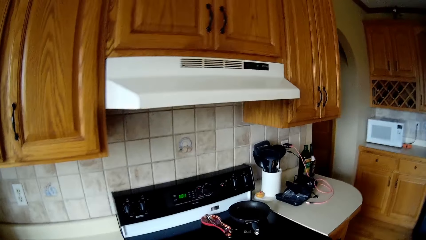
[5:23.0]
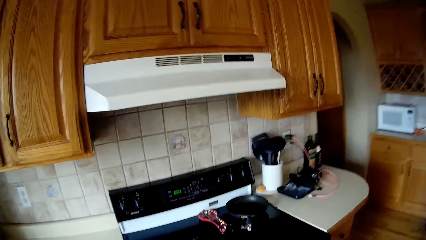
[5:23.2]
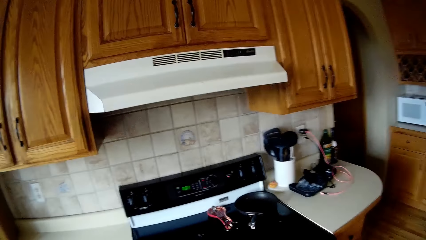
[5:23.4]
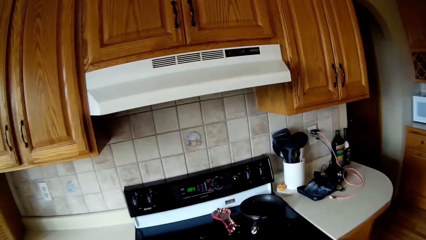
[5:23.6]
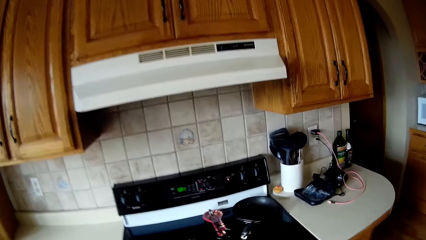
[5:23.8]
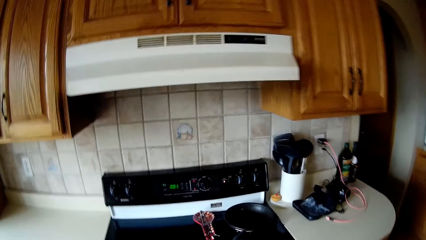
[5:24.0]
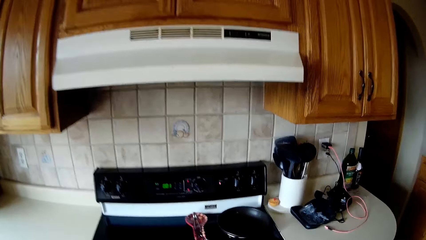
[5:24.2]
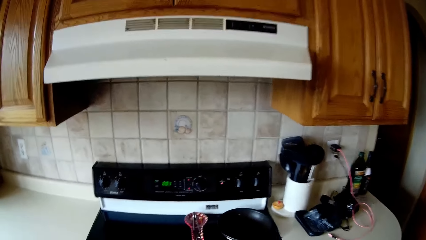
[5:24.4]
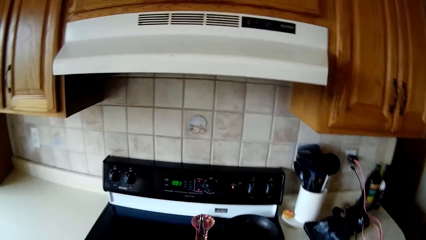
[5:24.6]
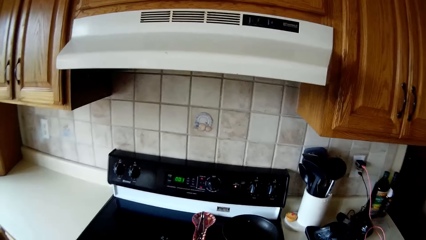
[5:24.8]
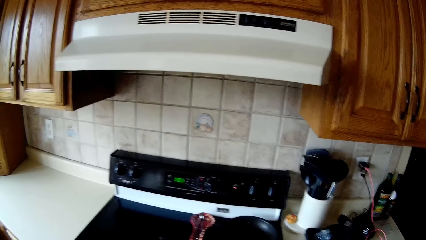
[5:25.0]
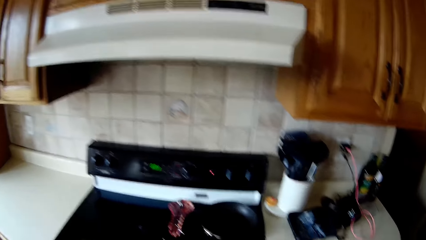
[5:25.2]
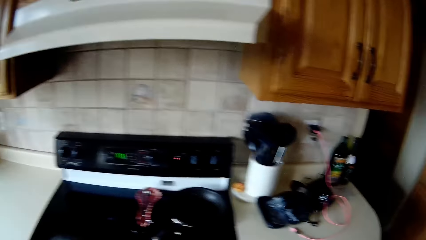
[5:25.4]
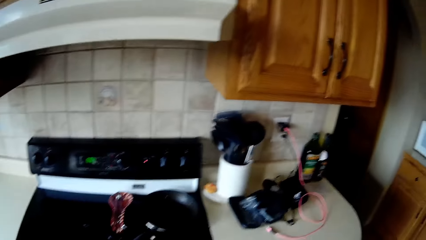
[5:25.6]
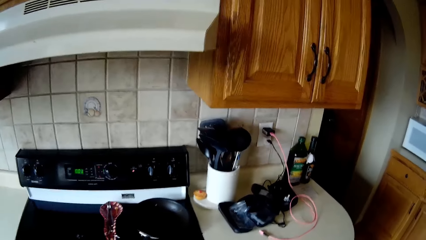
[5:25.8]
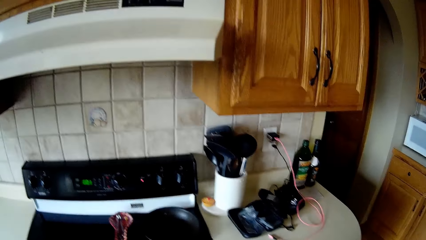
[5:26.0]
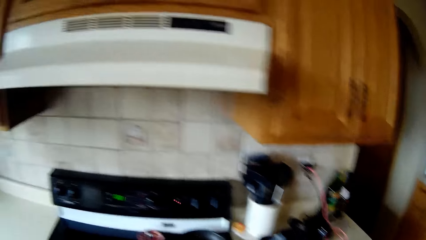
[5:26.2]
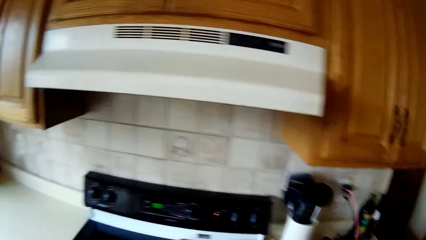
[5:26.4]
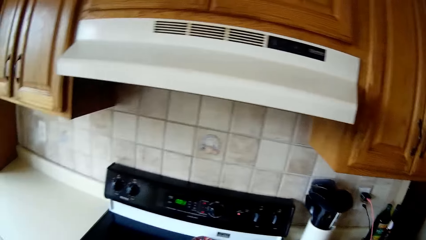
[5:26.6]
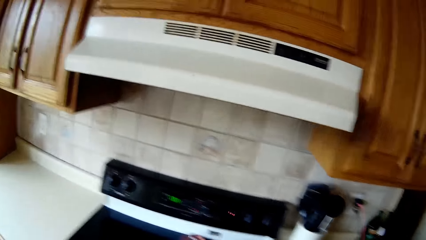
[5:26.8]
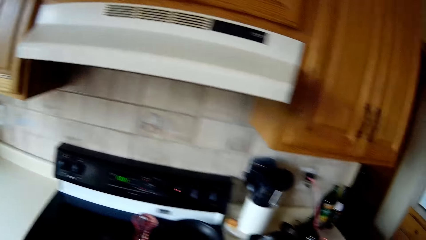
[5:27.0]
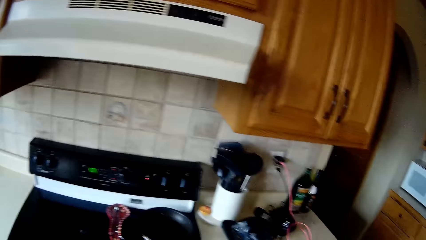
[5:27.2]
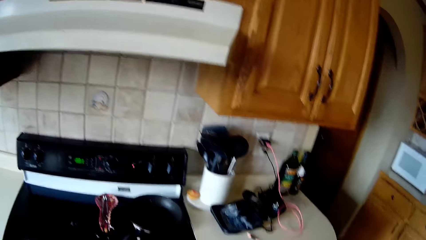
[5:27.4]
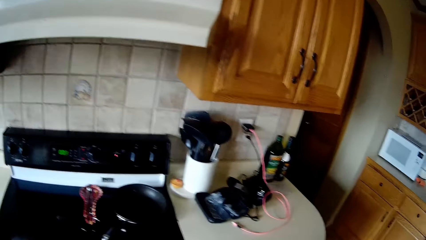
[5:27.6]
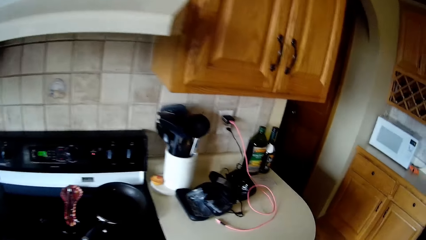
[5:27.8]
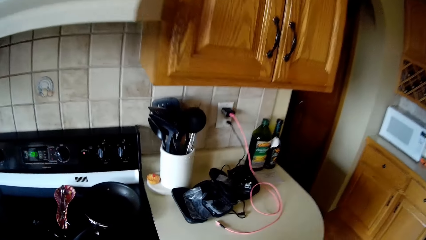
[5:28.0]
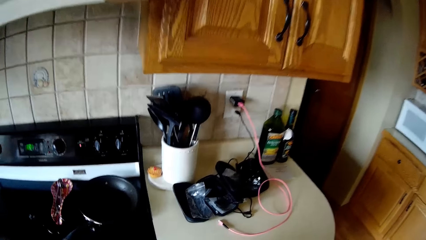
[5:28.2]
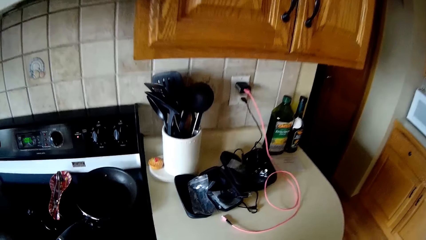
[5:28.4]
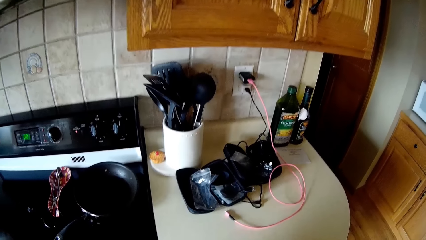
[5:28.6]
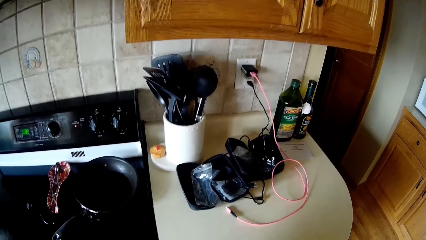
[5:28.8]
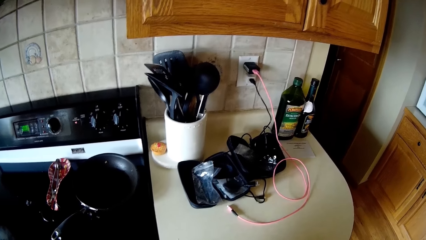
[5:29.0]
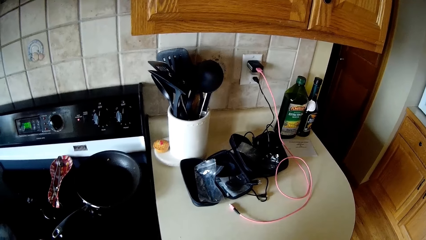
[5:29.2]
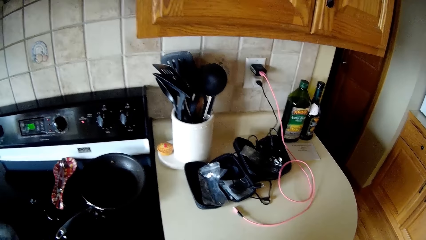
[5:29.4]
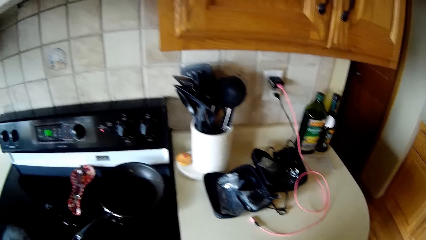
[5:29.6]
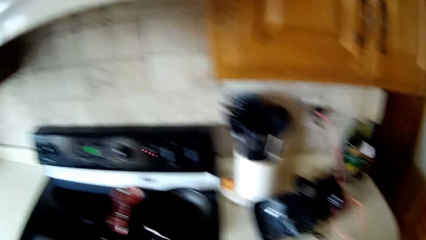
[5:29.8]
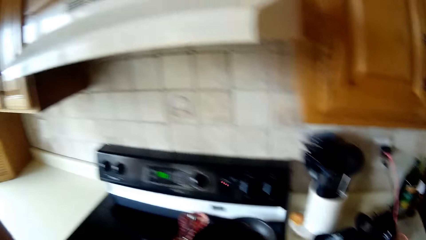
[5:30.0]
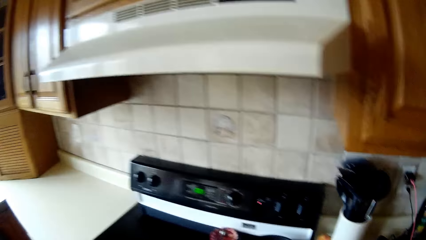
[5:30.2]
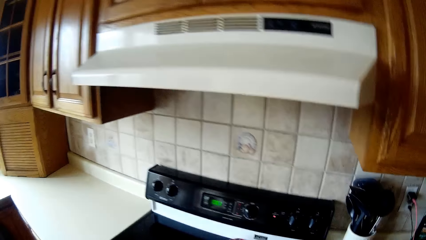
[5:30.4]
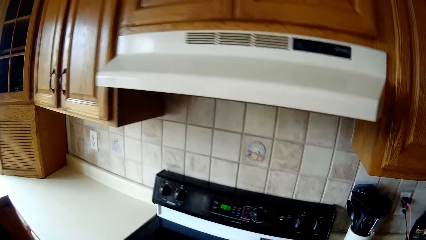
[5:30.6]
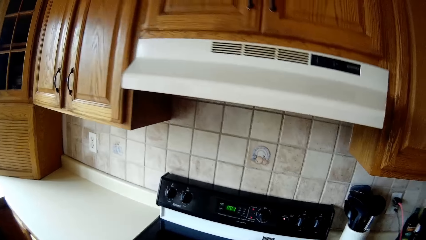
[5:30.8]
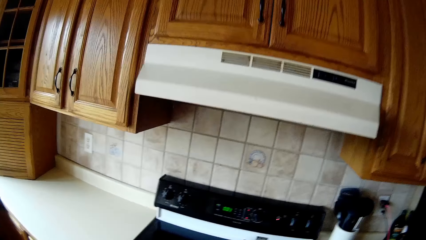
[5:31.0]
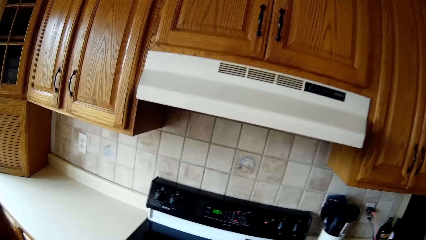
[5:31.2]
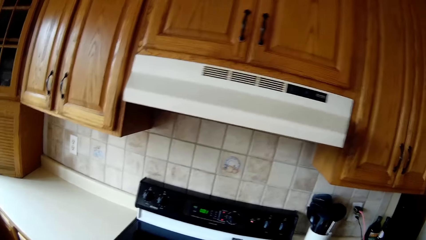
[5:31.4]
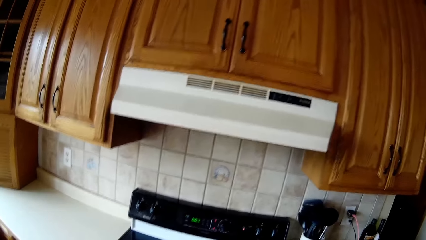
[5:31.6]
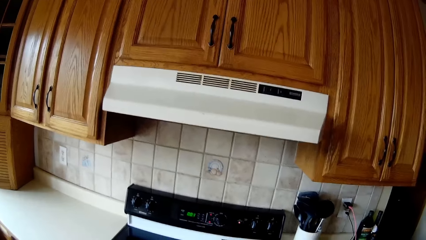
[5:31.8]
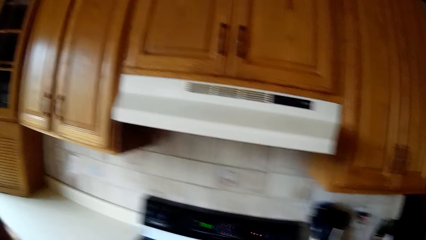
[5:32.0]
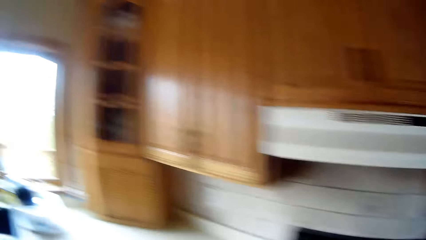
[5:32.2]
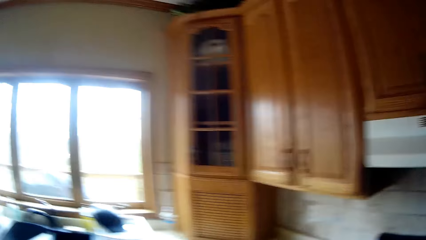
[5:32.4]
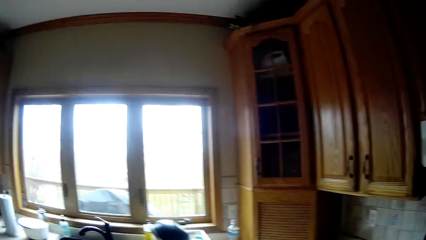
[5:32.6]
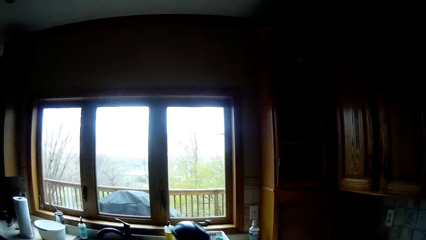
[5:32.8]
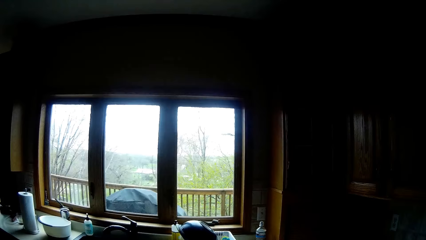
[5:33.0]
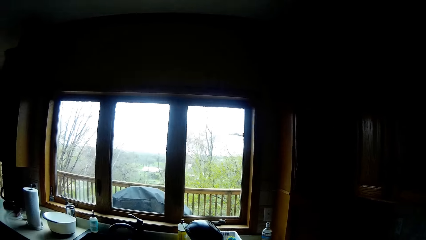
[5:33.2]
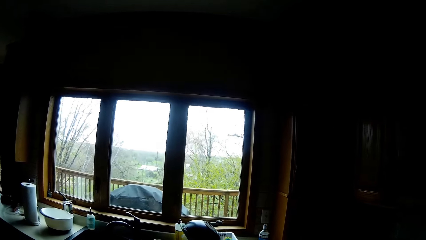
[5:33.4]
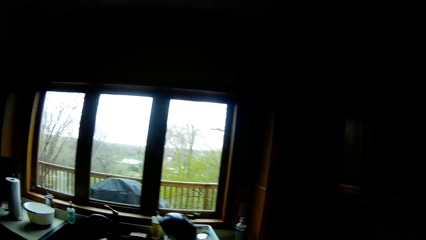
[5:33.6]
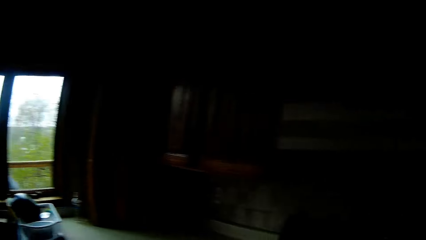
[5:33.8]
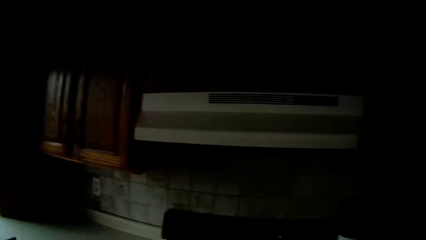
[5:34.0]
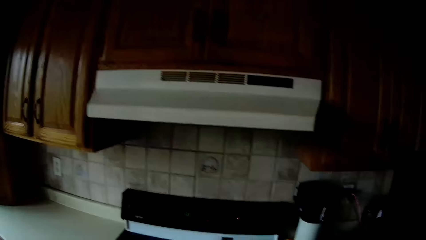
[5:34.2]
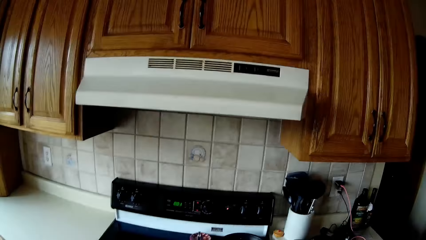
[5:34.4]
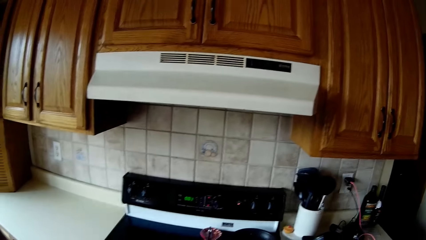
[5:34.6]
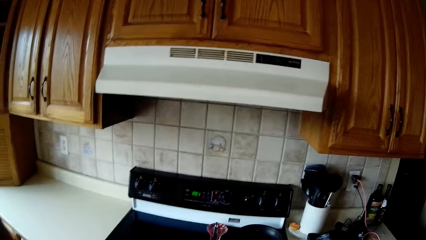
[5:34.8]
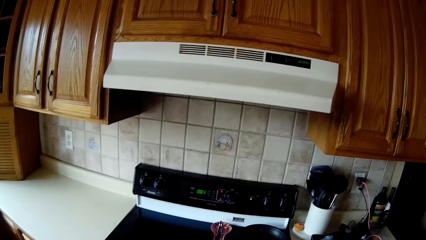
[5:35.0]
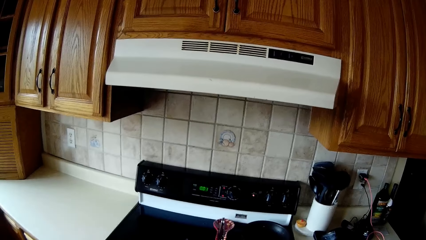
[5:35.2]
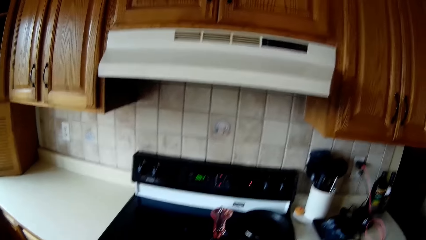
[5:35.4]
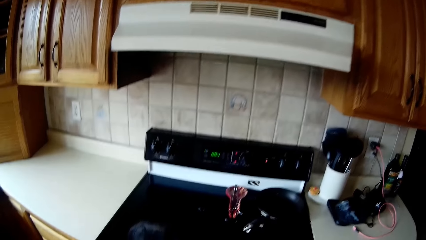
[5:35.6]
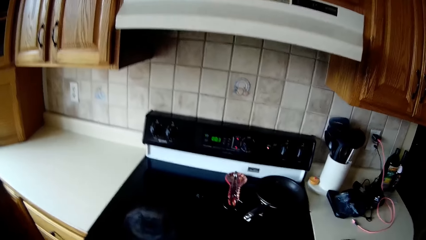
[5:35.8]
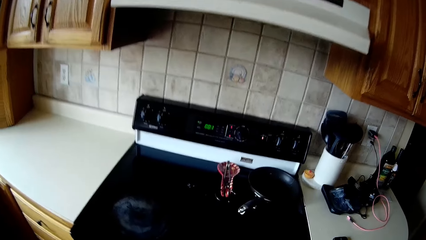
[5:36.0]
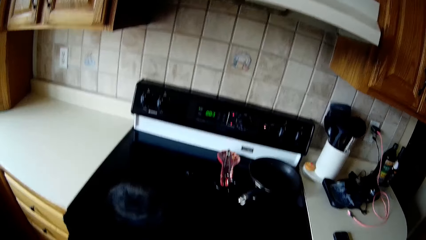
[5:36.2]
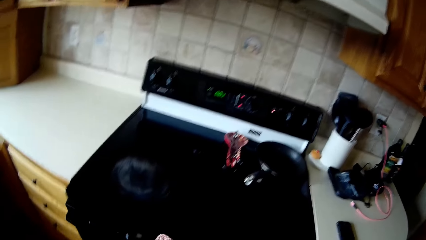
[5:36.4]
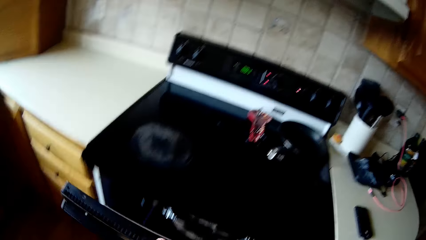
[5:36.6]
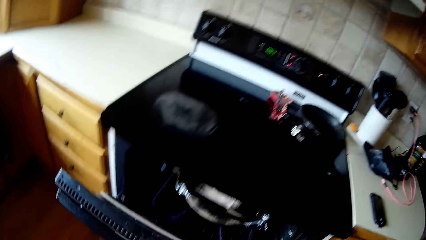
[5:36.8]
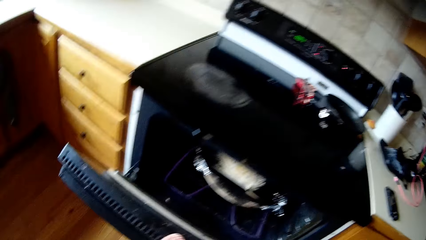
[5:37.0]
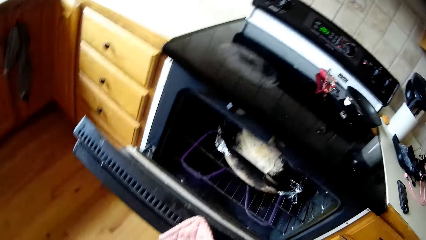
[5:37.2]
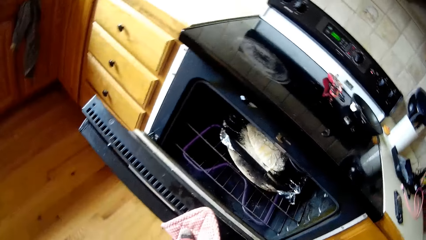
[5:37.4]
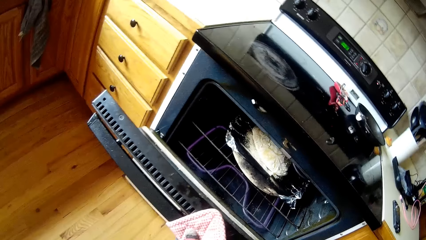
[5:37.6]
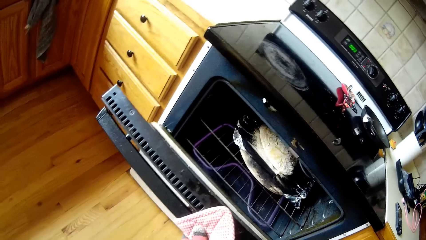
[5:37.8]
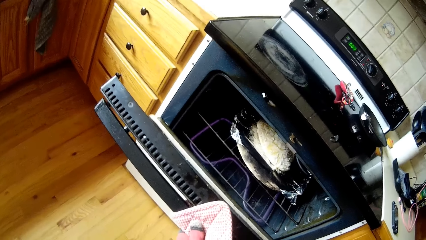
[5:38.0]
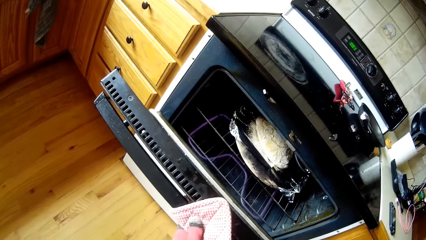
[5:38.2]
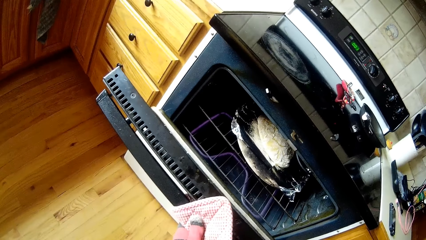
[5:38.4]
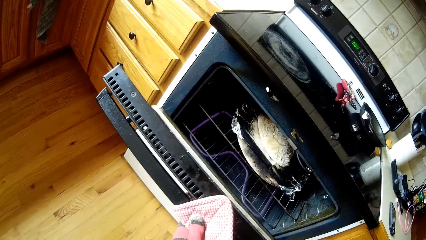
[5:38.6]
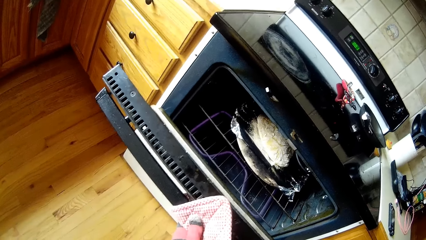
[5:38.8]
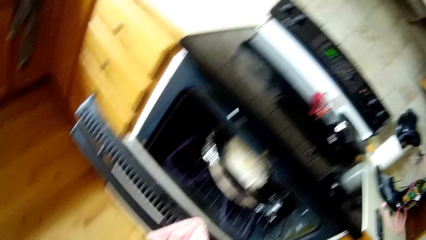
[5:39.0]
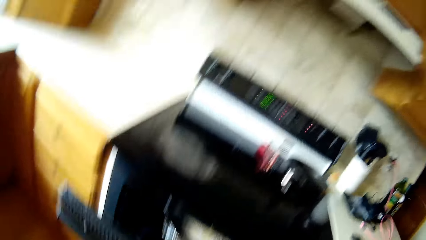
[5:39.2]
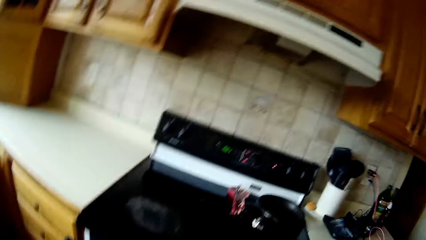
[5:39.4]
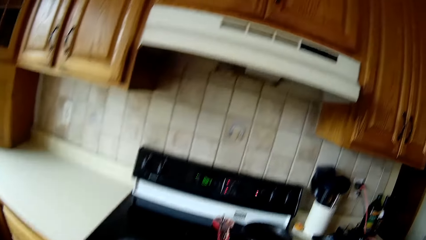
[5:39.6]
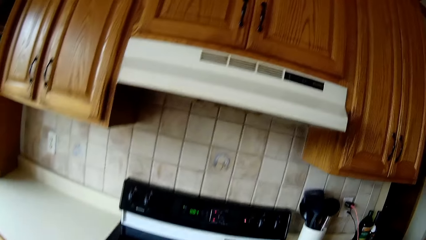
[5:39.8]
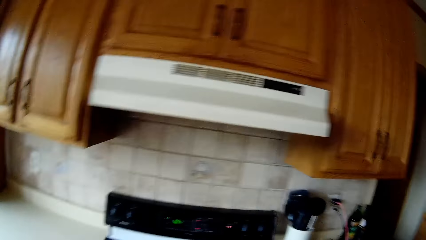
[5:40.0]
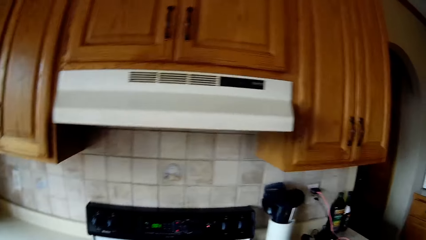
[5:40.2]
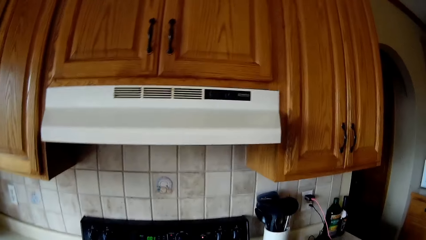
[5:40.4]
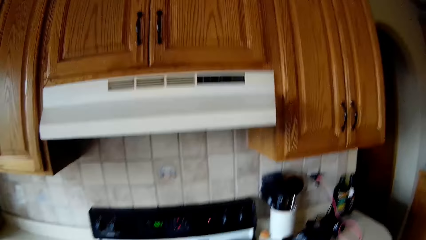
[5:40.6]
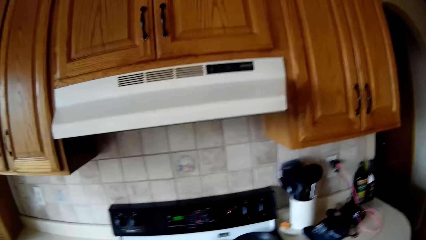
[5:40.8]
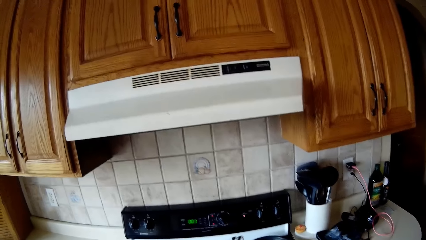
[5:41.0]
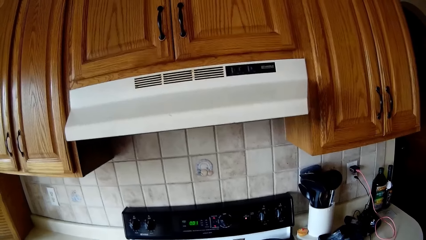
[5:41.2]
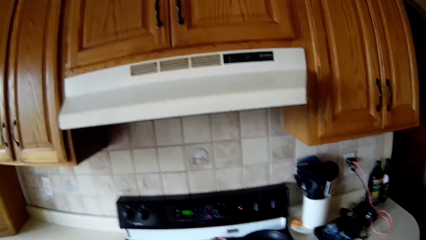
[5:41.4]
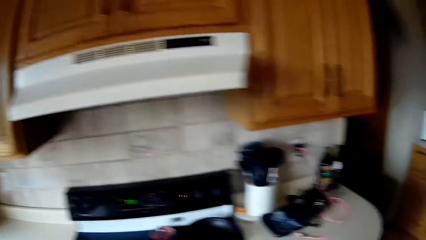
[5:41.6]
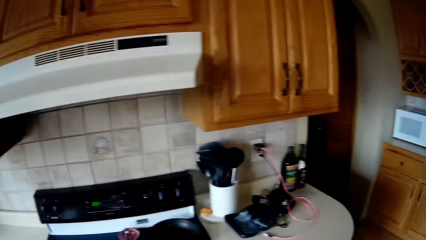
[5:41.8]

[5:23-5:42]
The camera wearer looks around. She opens an oven in the kitchen with her left hand. She closes the oven.
